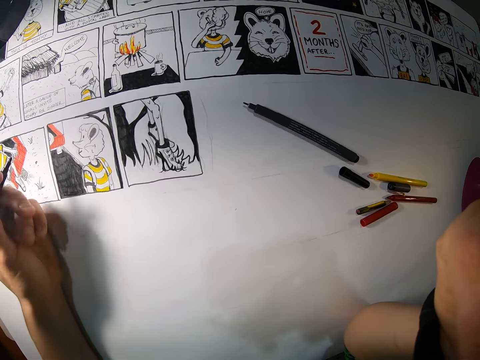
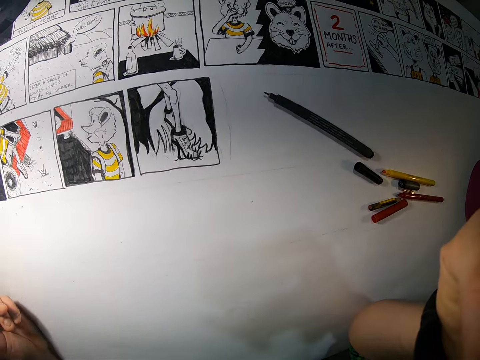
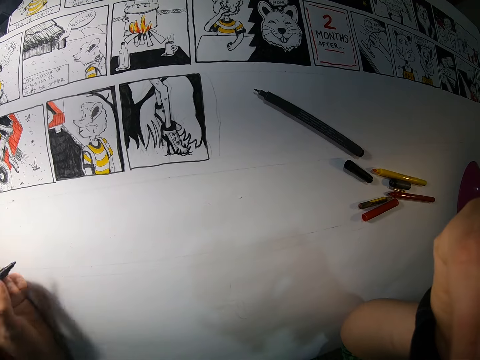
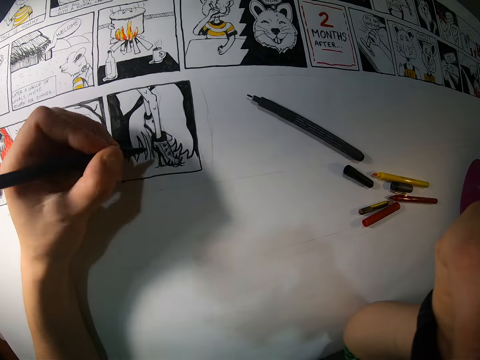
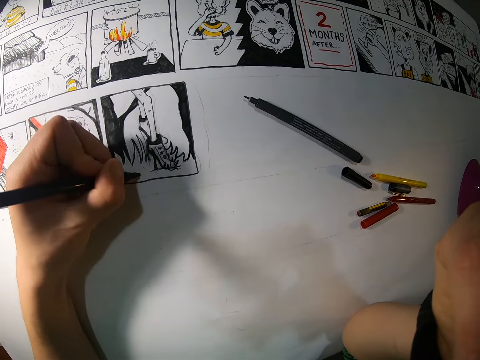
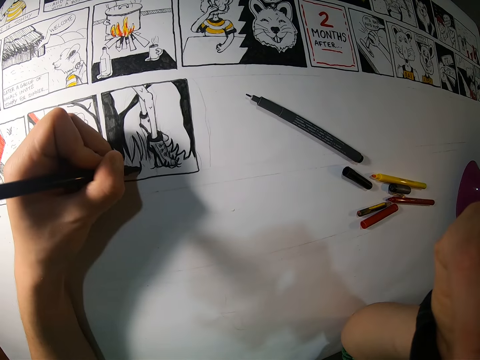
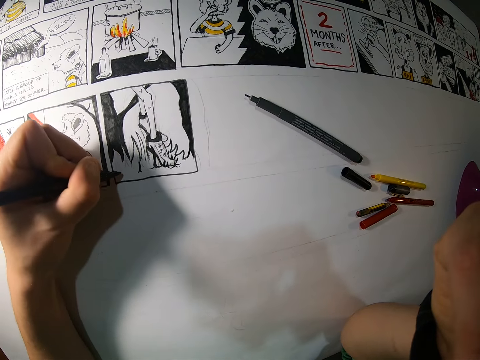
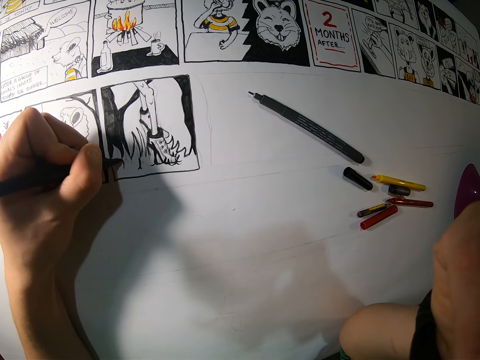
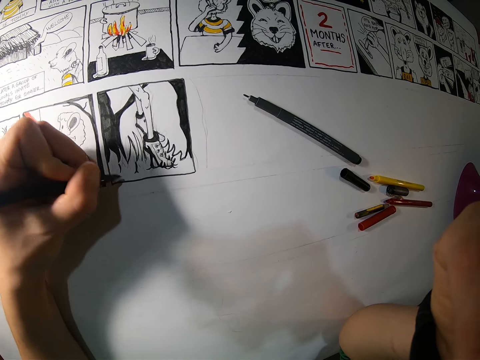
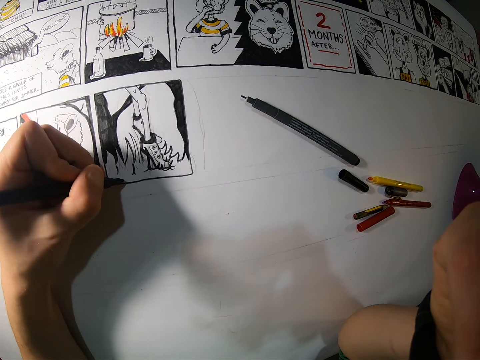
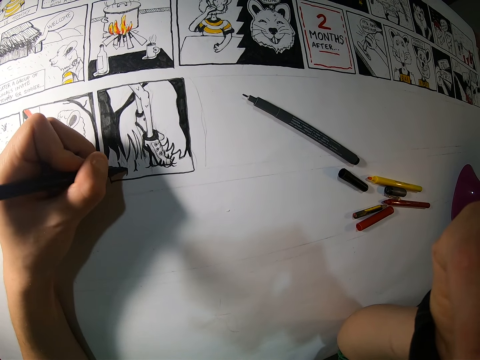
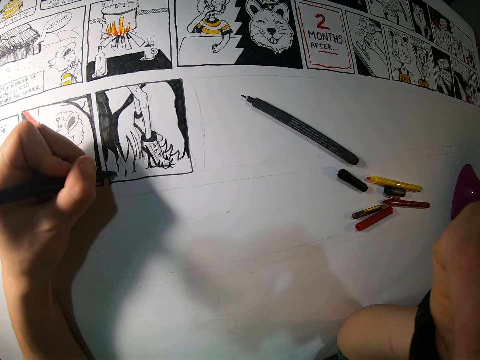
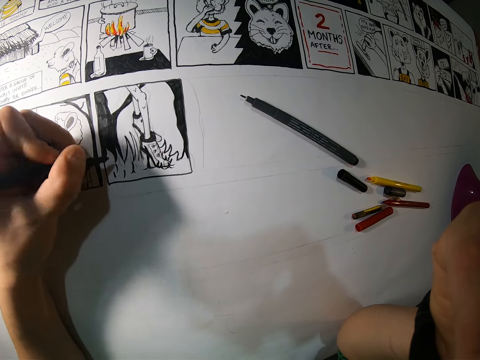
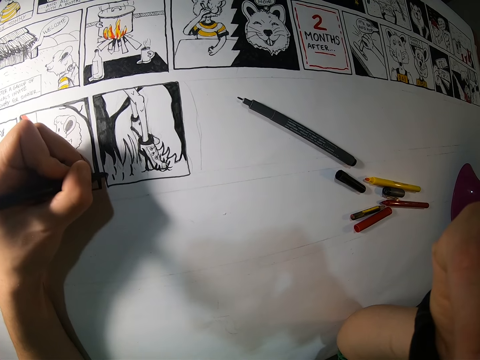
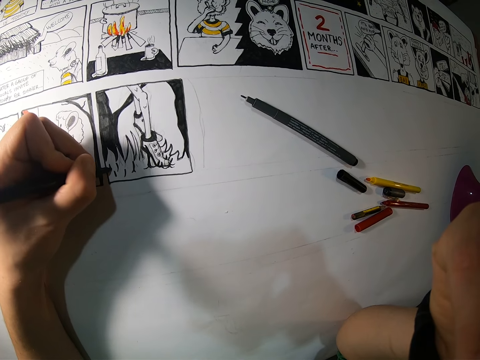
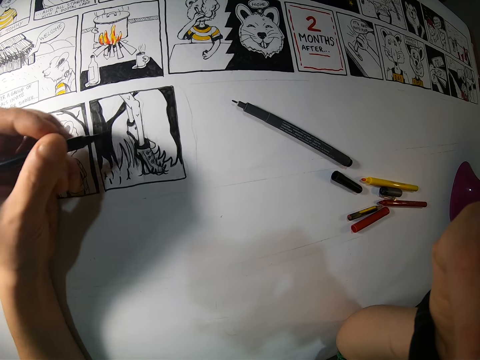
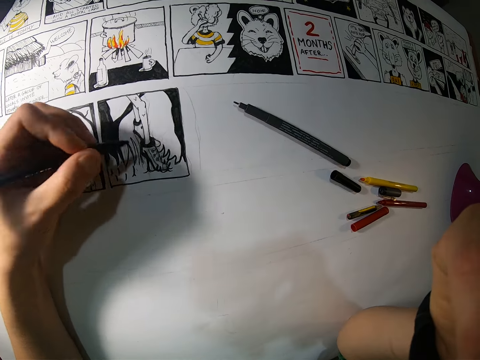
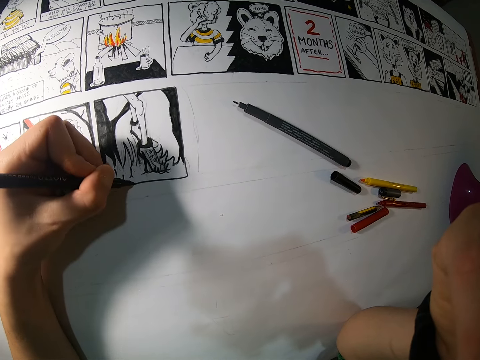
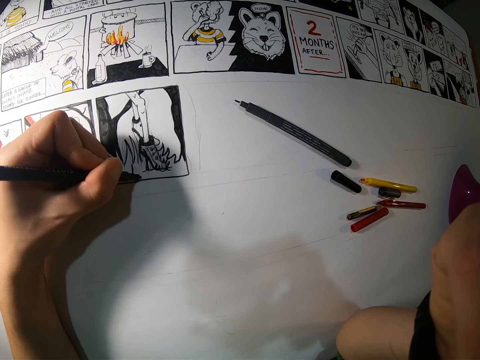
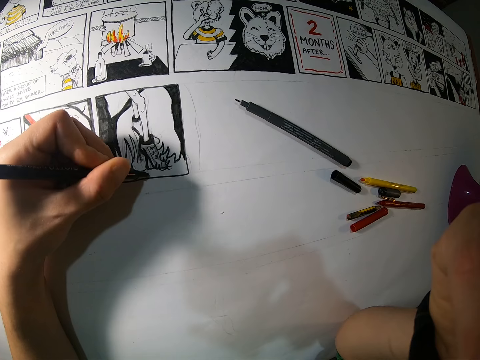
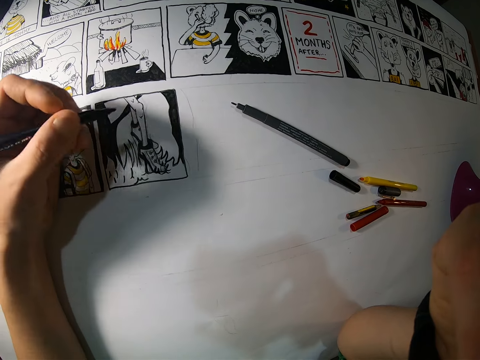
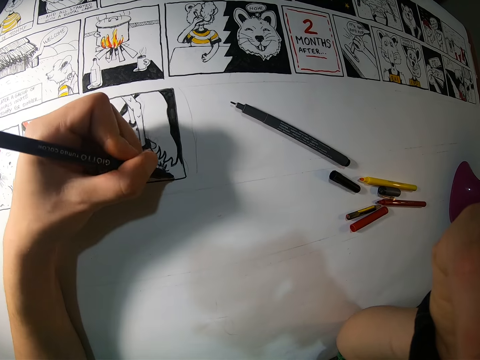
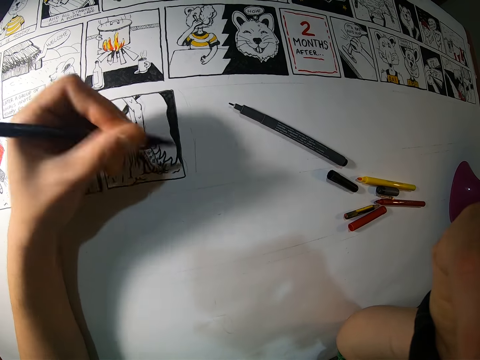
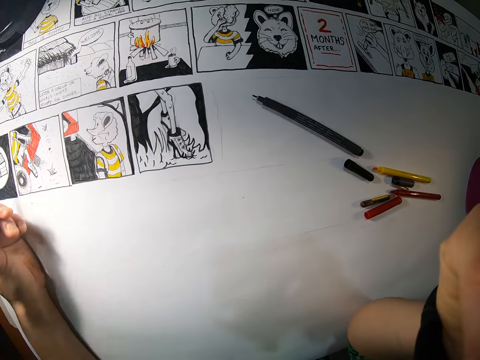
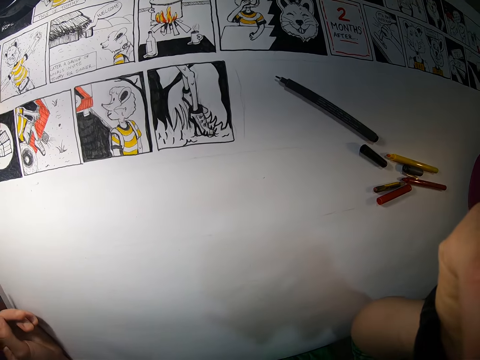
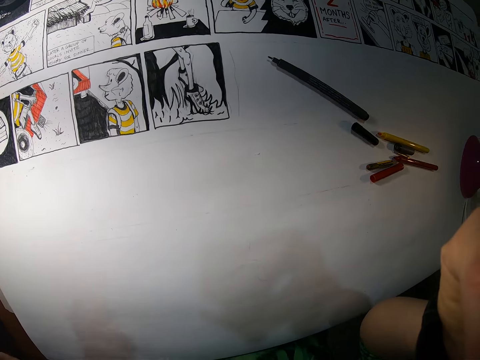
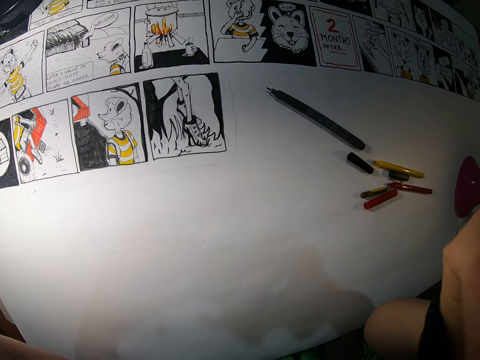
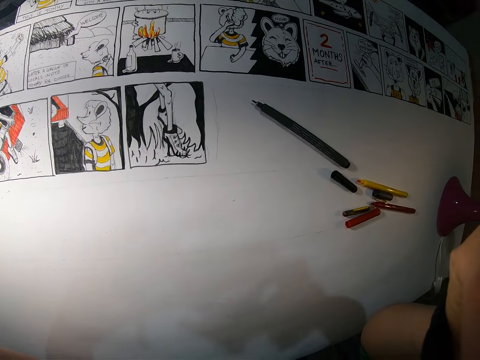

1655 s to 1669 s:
The camera wearer paints the drawing. He holds the pen or pencil with the left hand. He adjusts his left hand on the table. He holds the pen with the left hand again. He draws on the cardboard with the pencil. He draws repeatedly. He holds the pen with the left hand. He draws. He draws again. He holds the pen with the left hand. He adjusts his left hand on the table.
